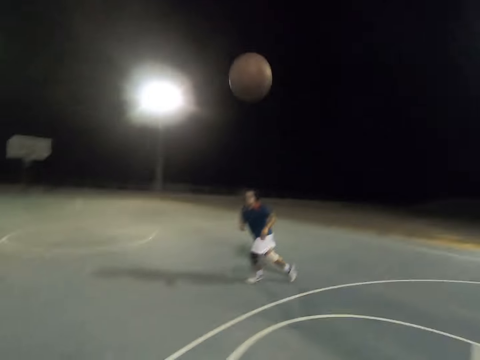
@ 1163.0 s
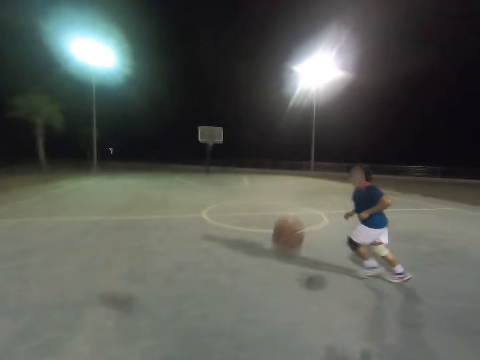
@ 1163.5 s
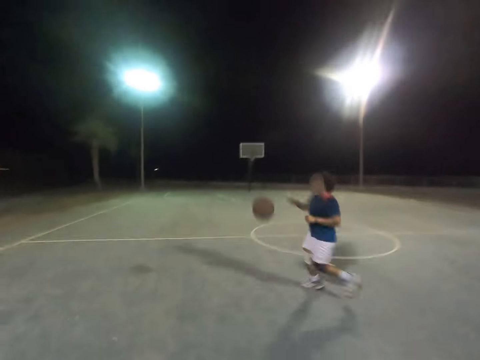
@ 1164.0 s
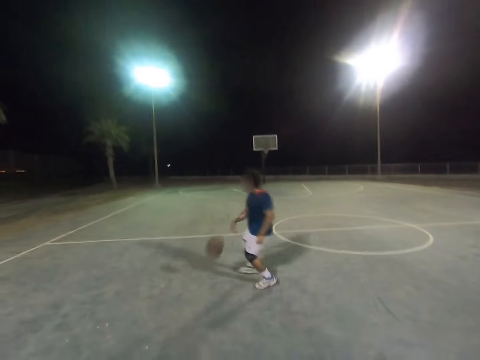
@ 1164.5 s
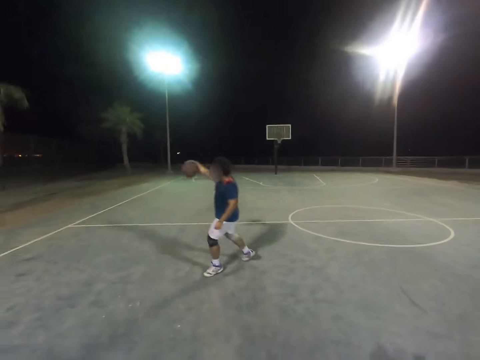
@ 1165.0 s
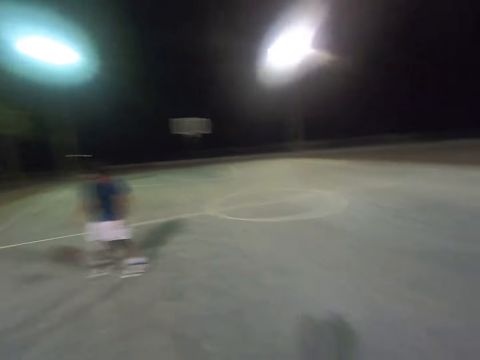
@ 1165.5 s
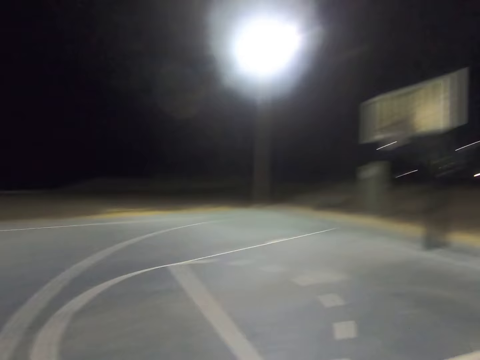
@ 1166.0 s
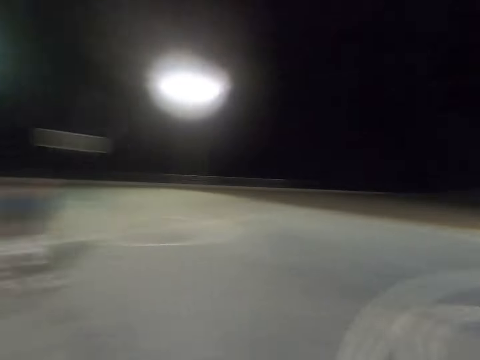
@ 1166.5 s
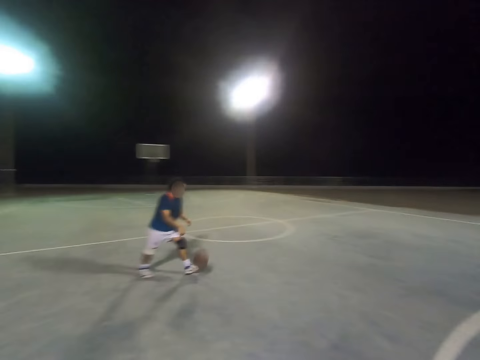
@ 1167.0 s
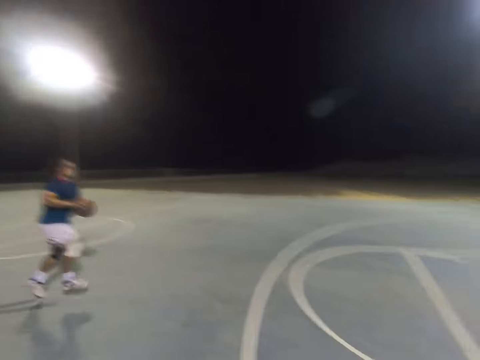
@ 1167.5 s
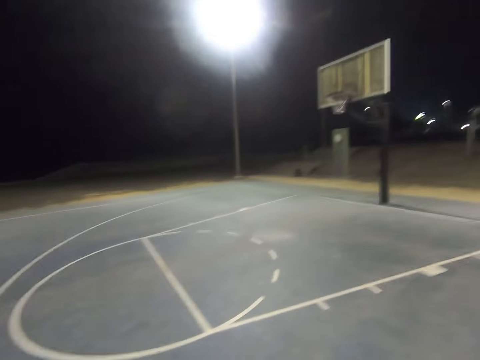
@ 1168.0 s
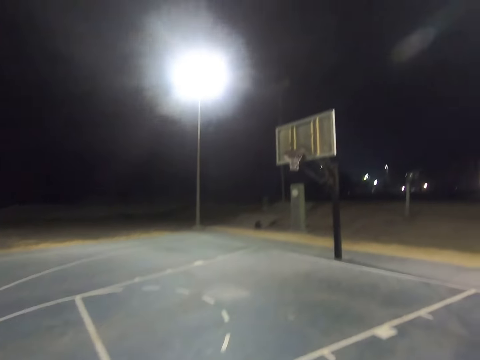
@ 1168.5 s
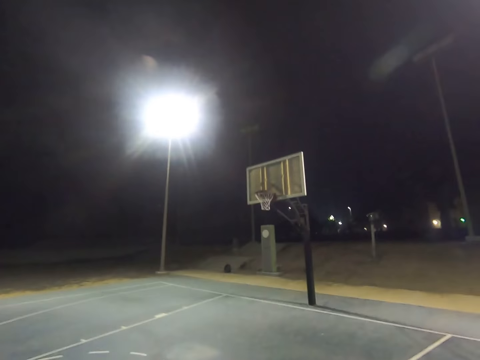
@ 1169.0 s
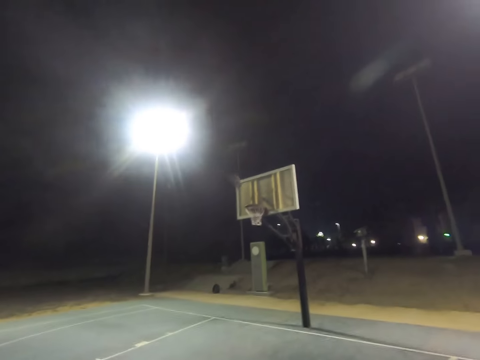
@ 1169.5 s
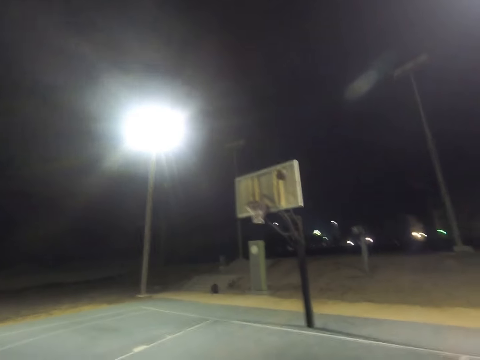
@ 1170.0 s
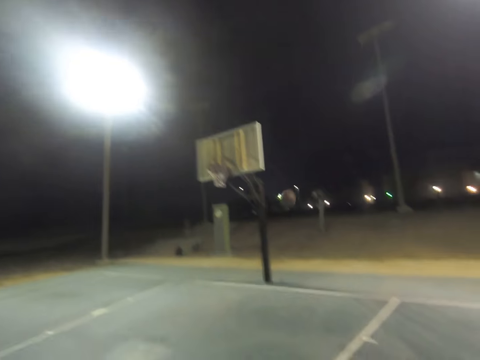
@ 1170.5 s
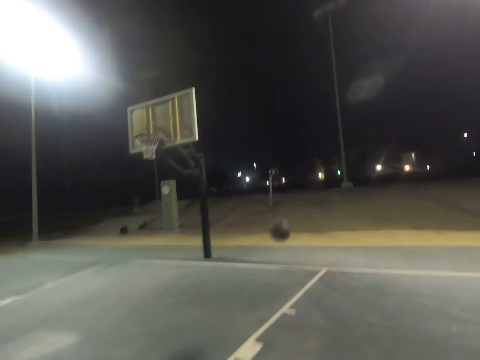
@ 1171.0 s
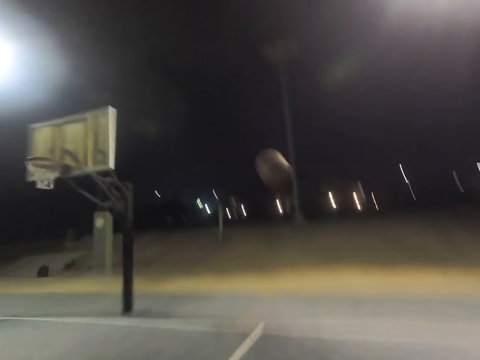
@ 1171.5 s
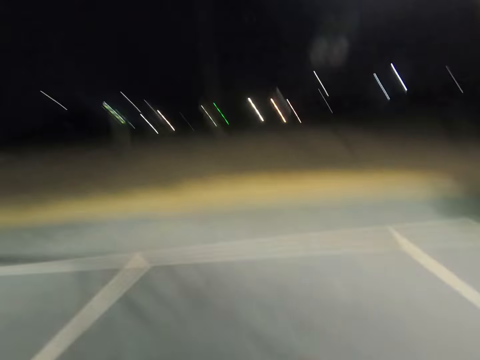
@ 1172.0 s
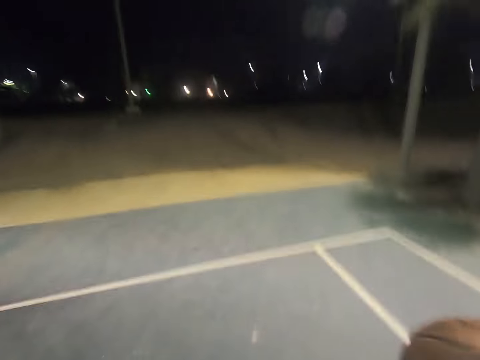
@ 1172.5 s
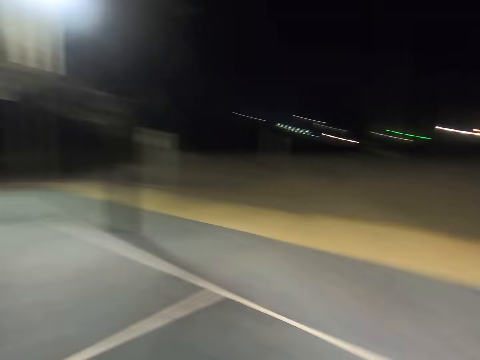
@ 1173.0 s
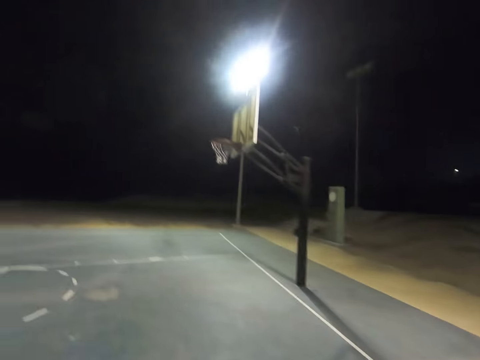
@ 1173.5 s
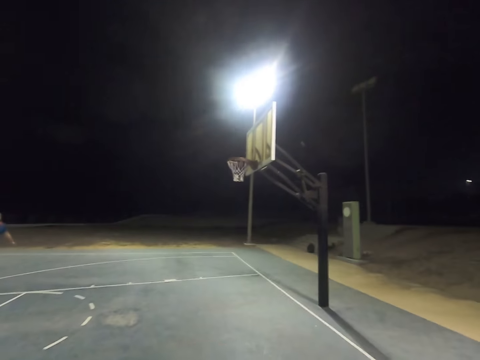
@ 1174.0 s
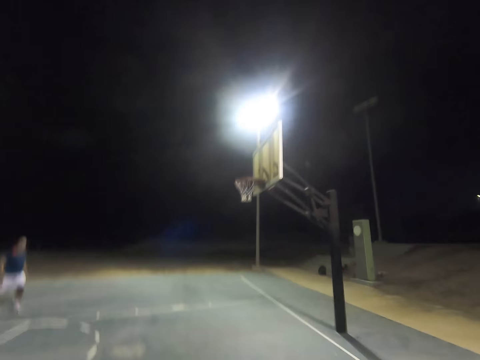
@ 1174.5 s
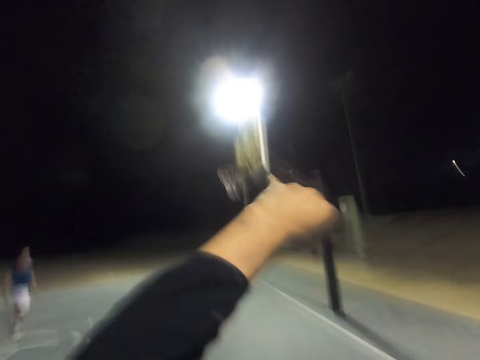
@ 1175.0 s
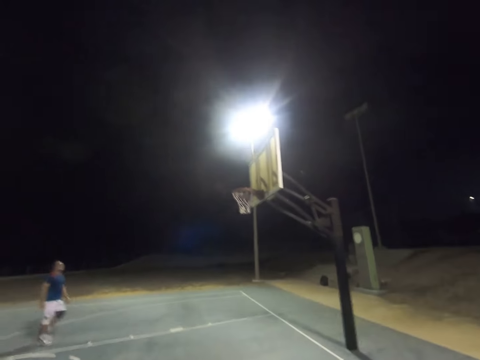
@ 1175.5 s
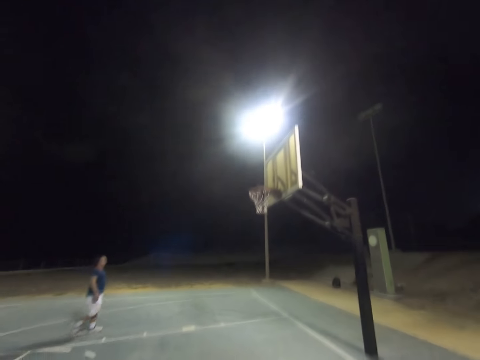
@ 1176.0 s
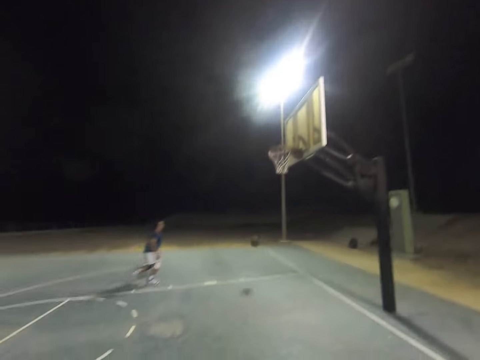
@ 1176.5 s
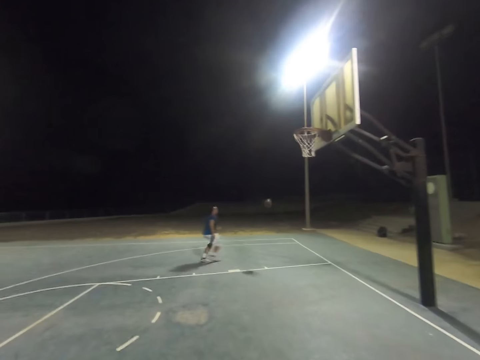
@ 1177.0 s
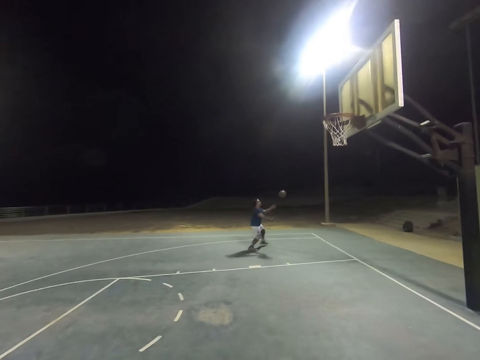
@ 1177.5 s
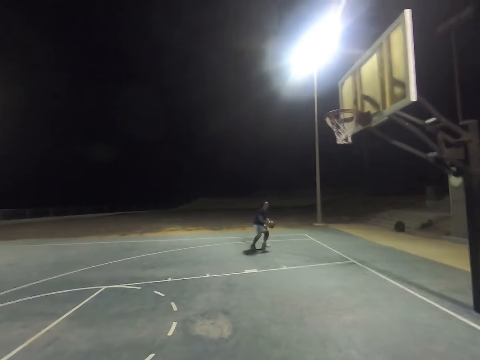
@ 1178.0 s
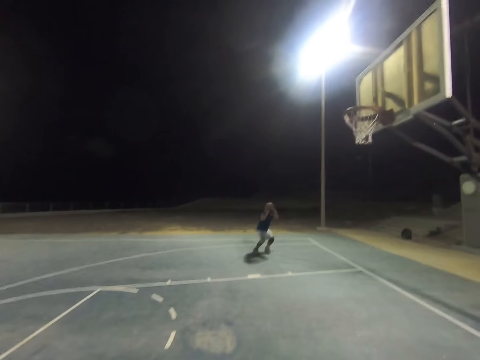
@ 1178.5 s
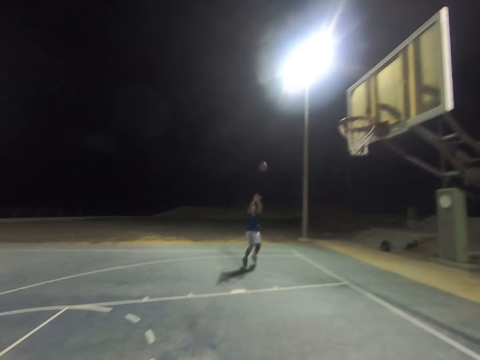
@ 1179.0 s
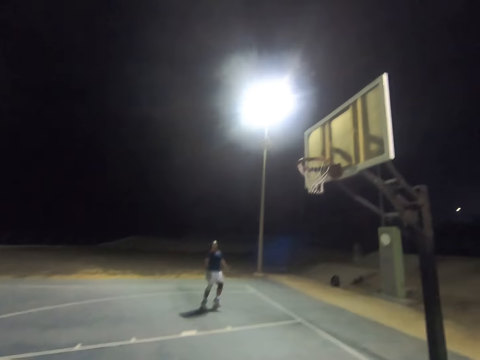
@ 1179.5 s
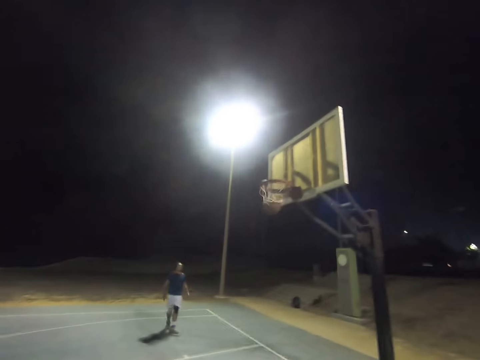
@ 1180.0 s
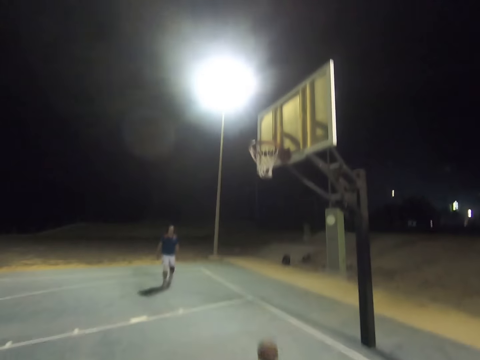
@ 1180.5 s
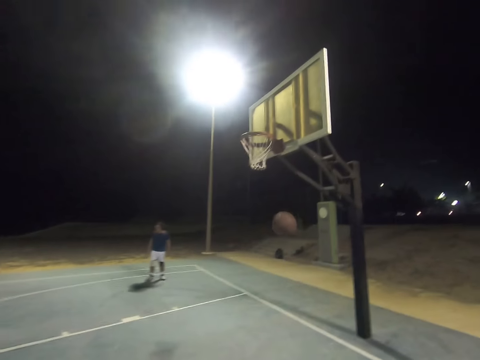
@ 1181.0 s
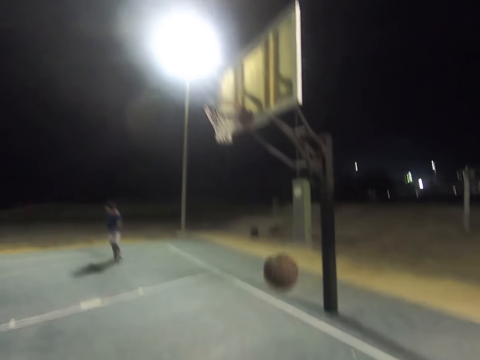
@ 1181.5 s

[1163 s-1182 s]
A person catches the ball. The camera wearer throws the ball to the hoop. The person catches the ball. The camera wearer throws the ball to the hoop.

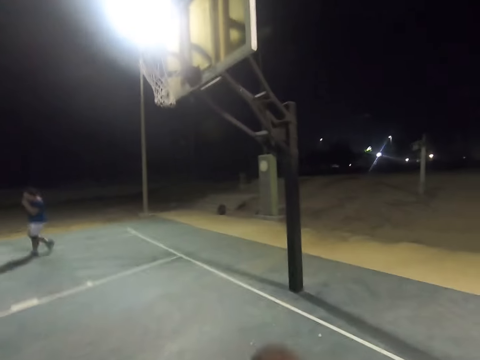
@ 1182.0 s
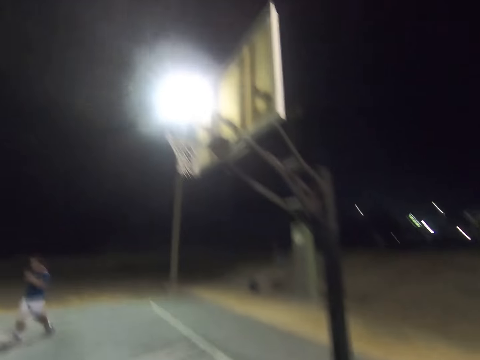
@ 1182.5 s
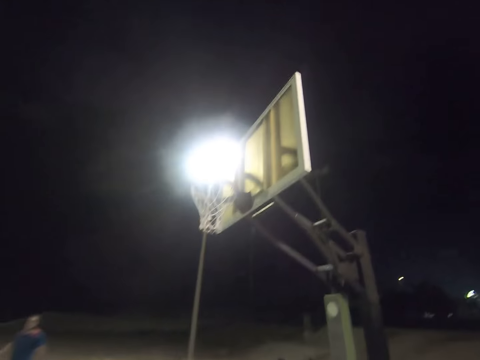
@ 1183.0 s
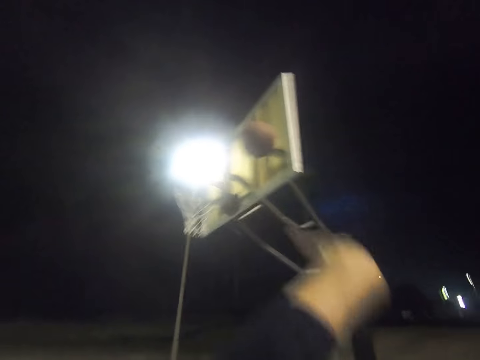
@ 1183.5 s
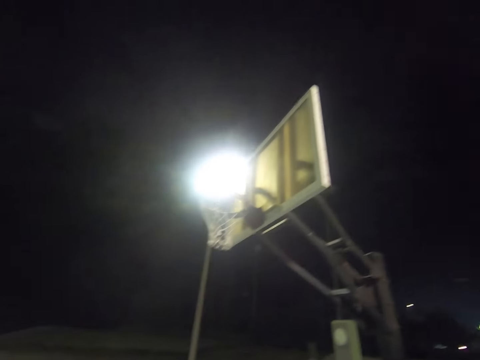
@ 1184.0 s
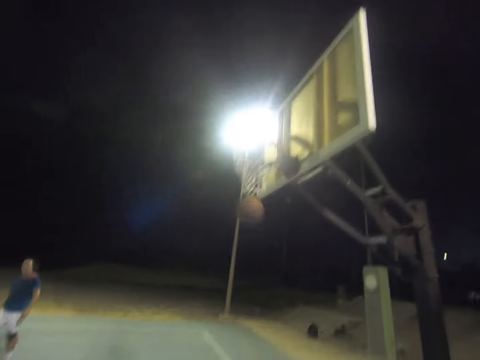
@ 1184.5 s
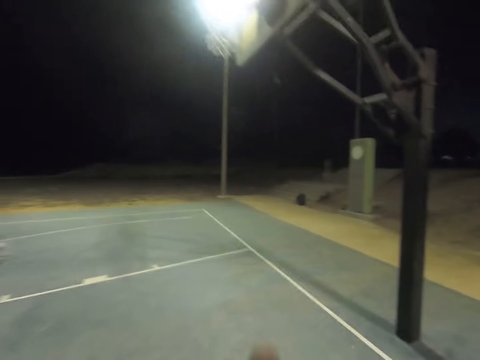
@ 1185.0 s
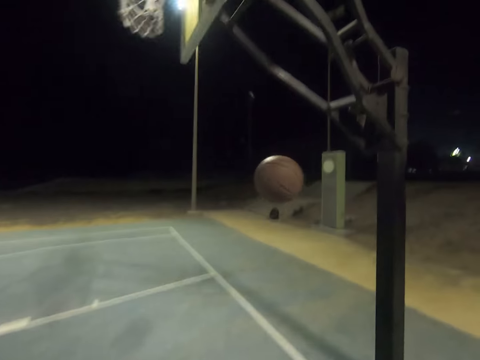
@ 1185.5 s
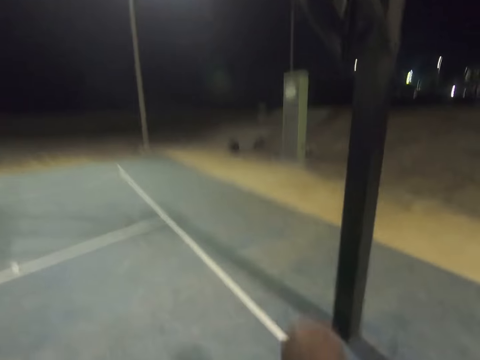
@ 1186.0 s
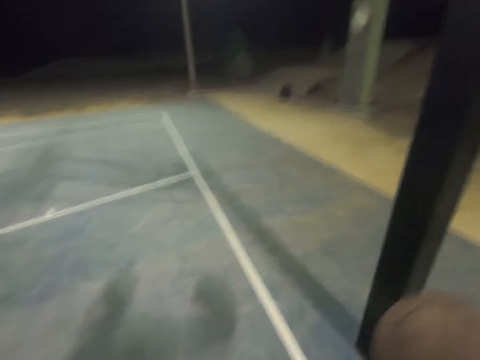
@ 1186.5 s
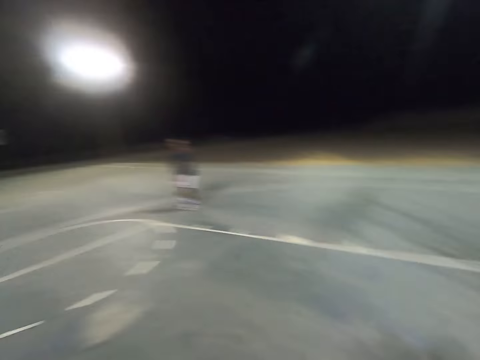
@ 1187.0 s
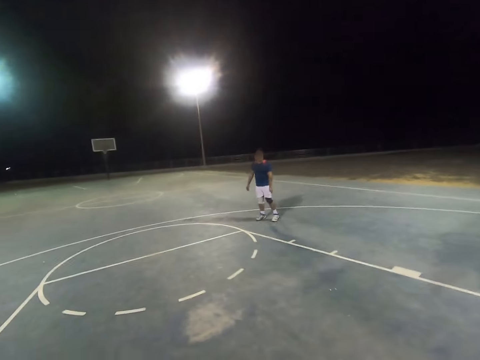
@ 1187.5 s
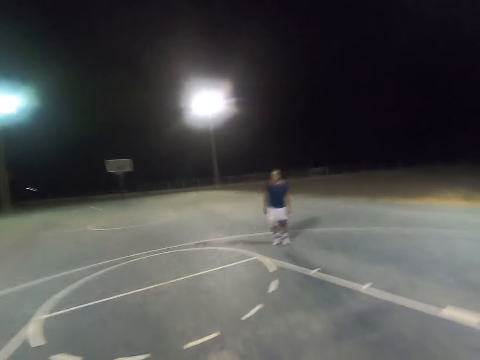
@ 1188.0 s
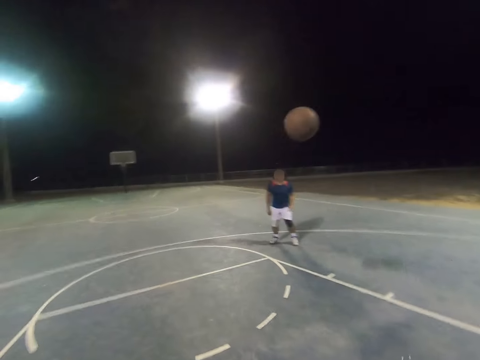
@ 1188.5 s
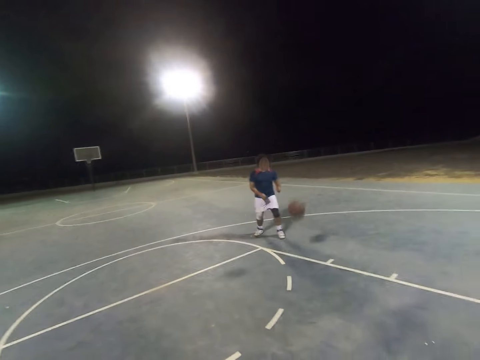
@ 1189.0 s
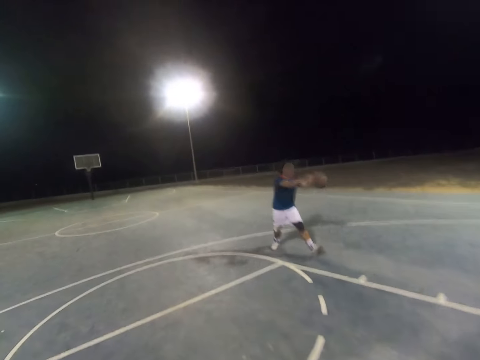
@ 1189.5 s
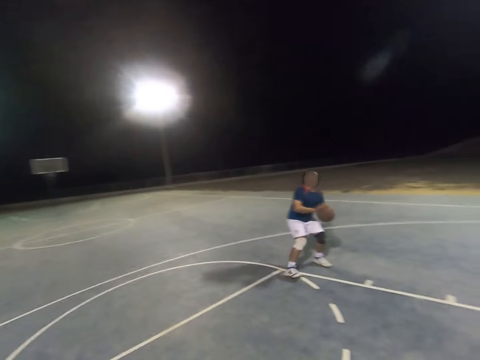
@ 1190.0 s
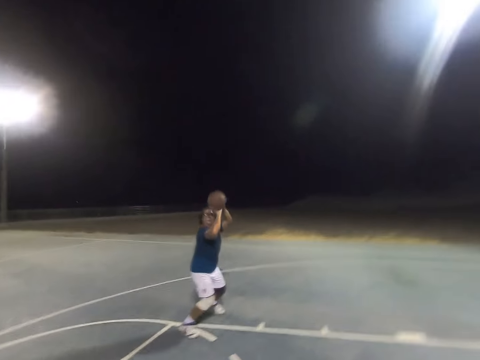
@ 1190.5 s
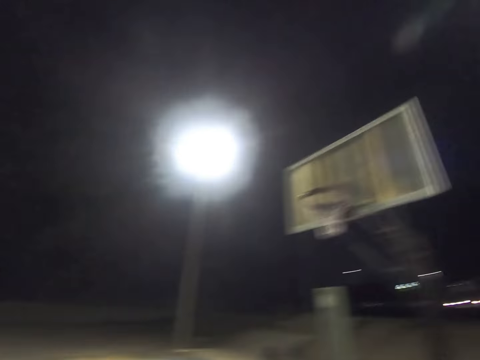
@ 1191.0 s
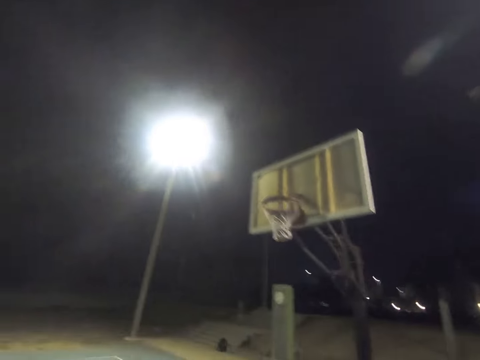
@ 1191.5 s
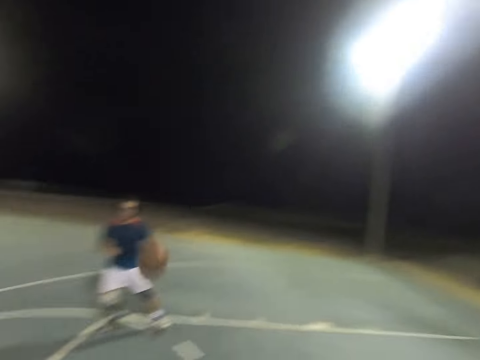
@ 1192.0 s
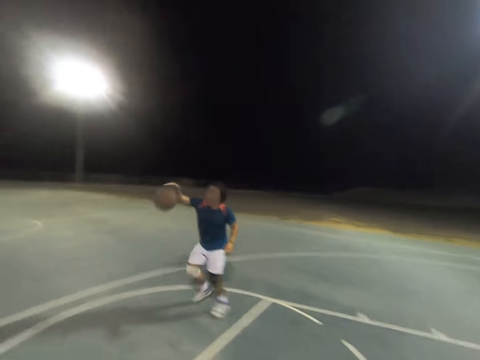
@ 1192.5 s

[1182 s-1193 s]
The camera wearer throws the ball to the hoop and throws the ball to a person. The person catches the ball and throws the ball to the hoop.
